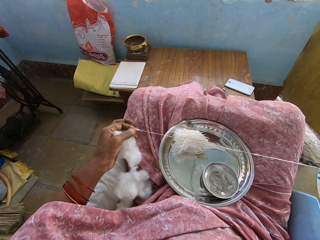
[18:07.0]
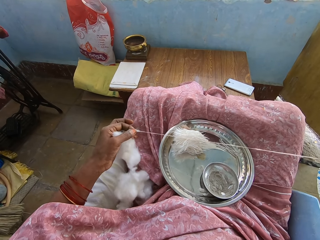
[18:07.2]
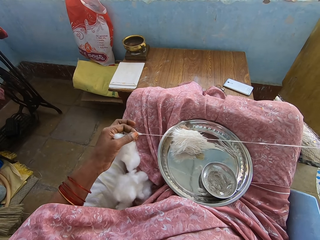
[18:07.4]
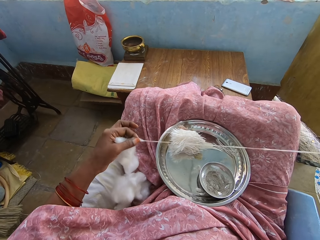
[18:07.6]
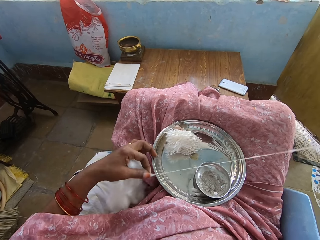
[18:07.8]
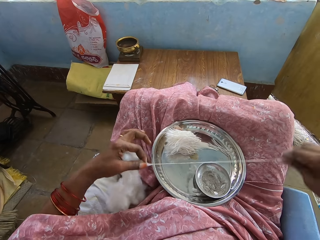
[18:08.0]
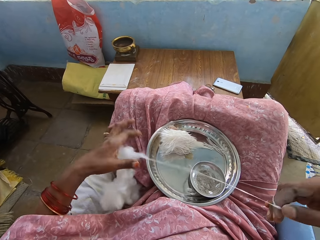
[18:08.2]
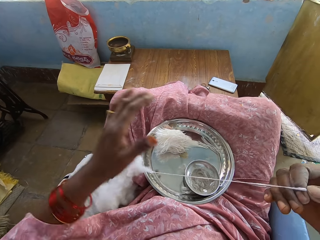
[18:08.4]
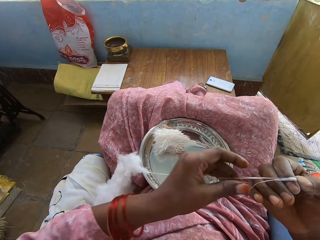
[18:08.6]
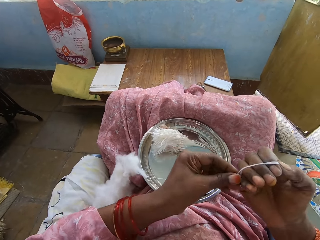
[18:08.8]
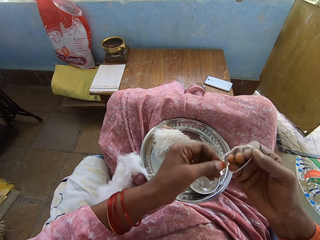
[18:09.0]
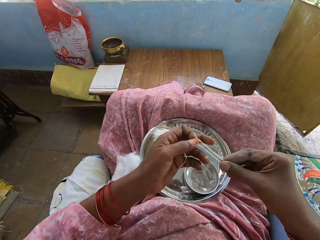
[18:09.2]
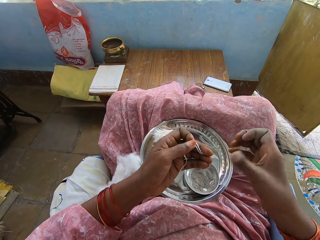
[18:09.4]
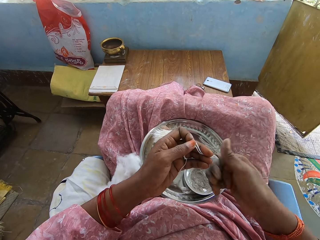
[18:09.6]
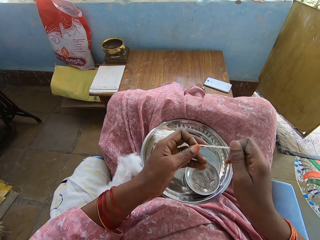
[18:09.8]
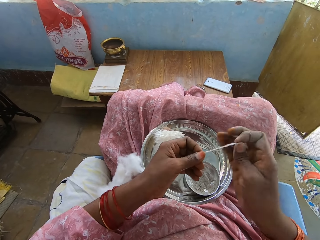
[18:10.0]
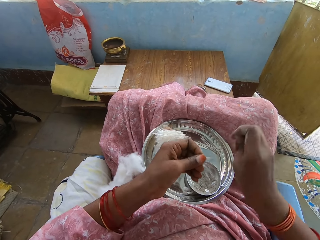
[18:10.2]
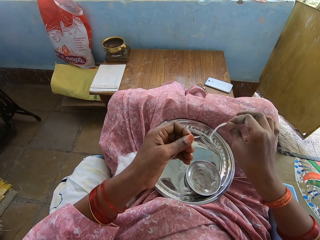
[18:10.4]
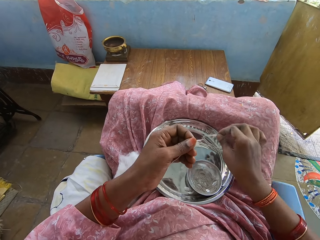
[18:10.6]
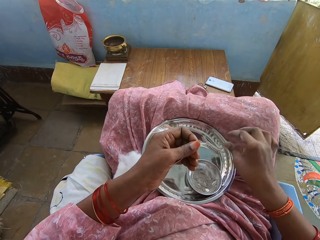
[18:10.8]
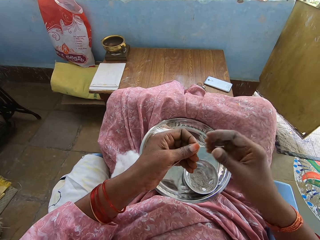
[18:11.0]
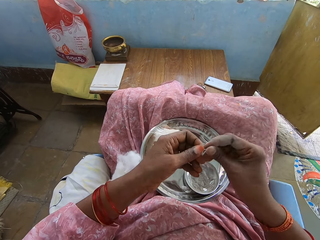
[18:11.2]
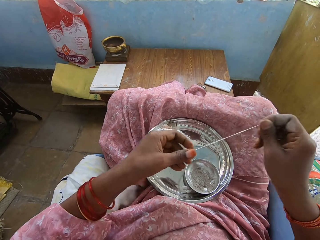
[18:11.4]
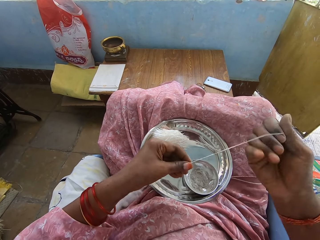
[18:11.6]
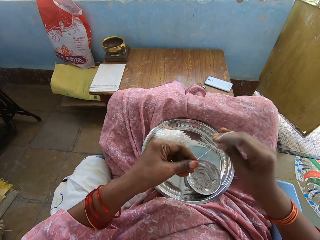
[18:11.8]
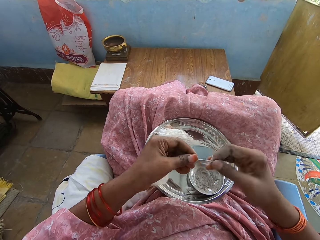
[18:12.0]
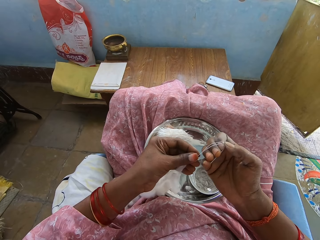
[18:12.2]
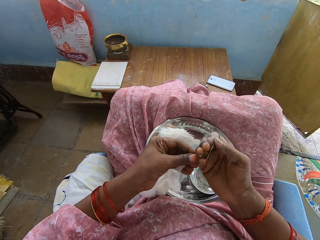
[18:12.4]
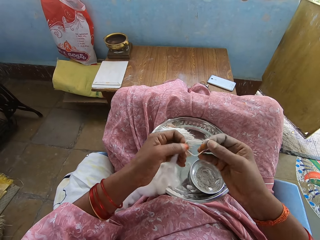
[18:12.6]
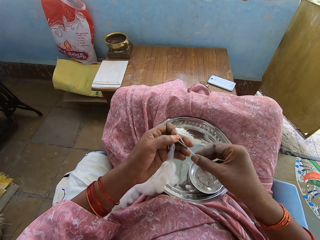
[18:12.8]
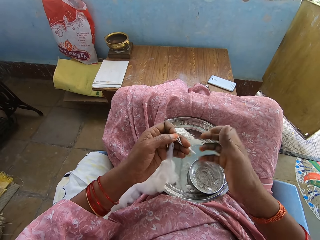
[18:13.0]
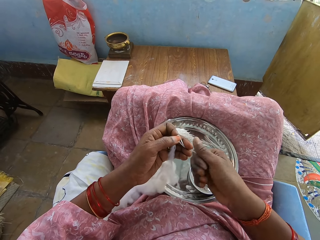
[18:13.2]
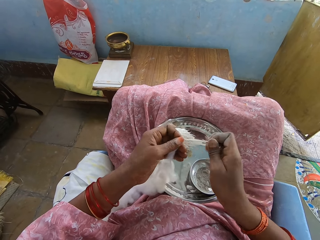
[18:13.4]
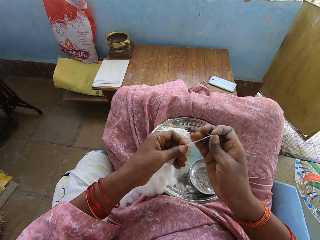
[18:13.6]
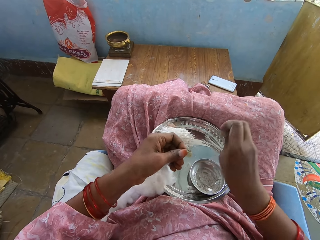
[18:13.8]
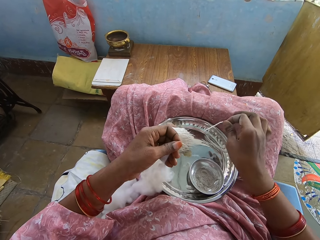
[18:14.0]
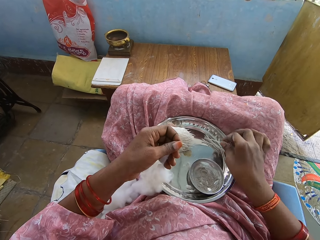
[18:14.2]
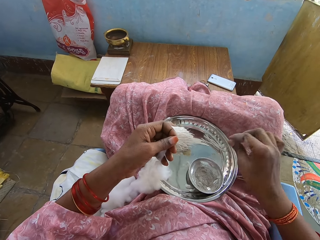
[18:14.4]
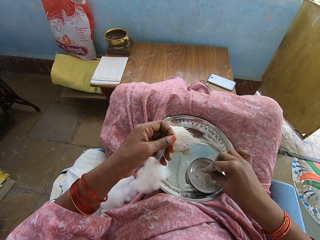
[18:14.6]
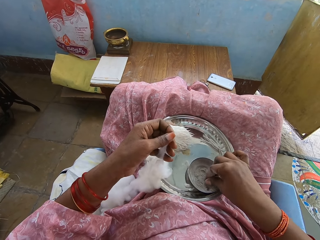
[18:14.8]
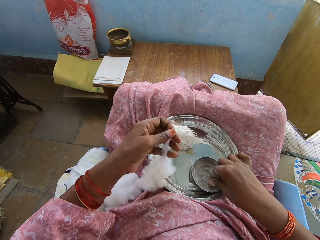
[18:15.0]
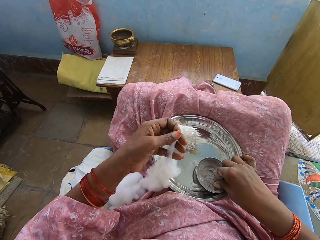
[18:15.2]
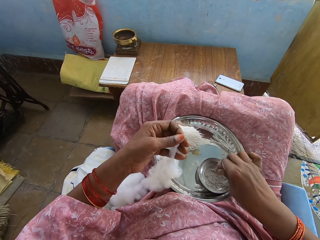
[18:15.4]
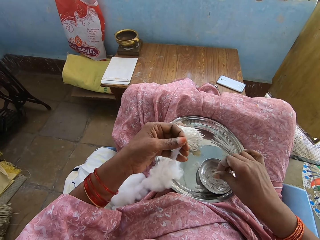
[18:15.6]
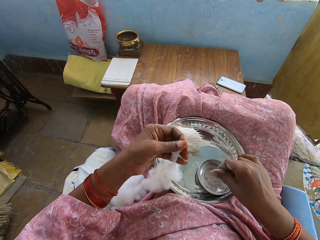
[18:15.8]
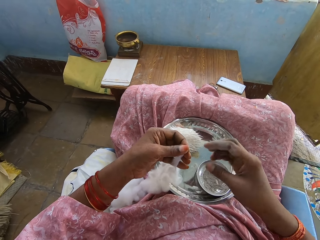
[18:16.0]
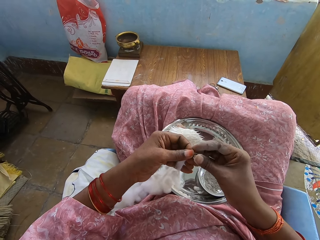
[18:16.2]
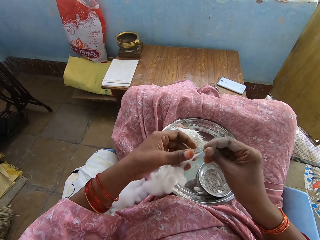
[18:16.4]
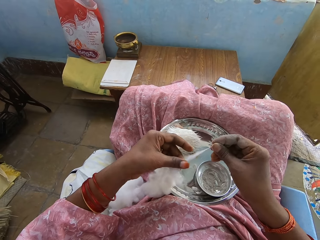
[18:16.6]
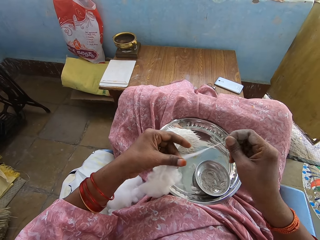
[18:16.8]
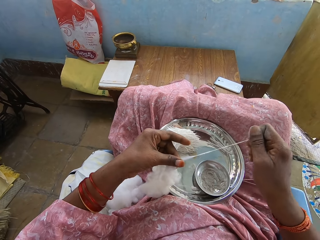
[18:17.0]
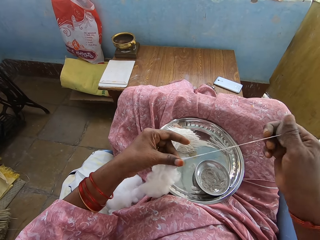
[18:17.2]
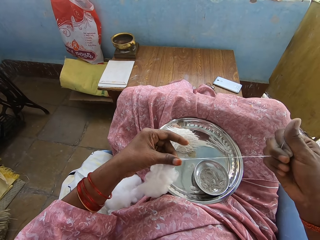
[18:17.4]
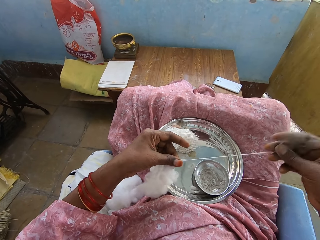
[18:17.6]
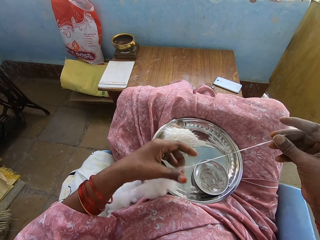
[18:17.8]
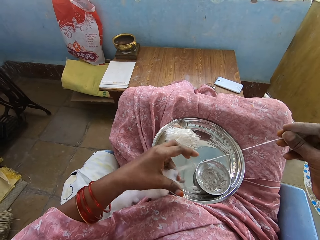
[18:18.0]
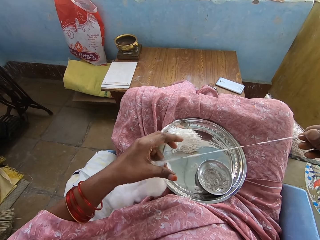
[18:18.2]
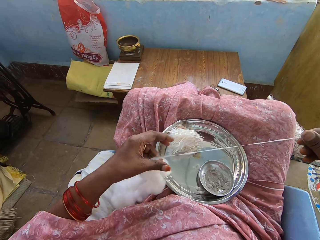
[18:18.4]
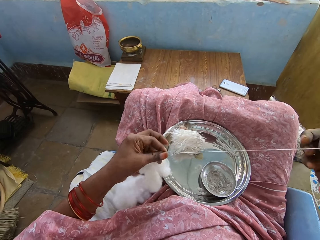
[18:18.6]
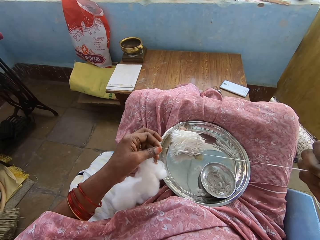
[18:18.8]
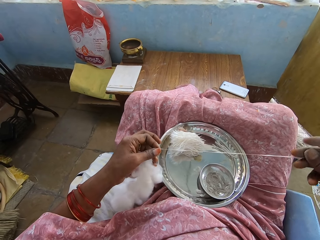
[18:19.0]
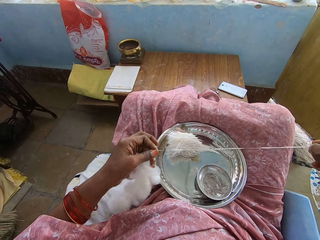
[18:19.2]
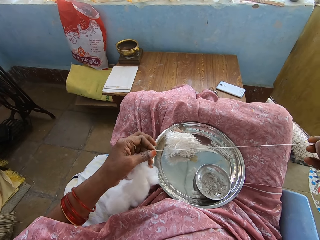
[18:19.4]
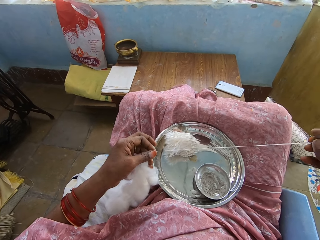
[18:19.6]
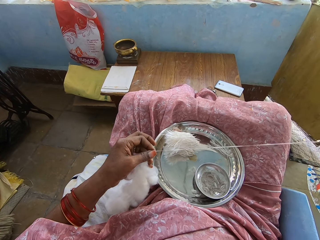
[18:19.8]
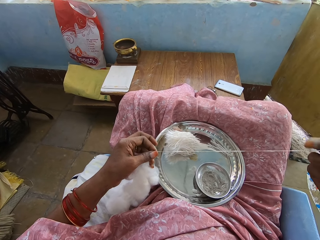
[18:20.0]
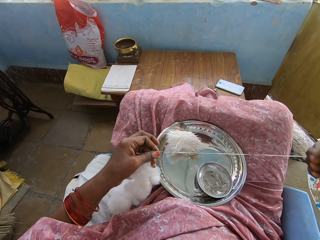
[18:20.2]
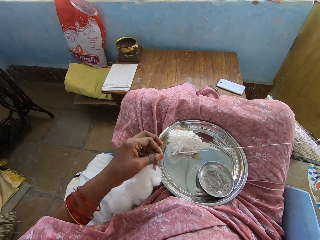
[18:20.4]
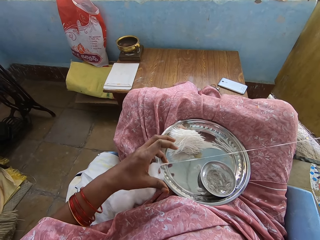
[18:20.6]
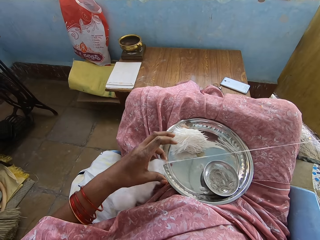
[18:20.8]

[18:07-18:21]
The camera wearer moves the left hand. She folds the cotton with the right hand, cuts the cotton with the right hand, drops the cotton with the right hand and pulls the cotton with the right hand. She folds the cotton with the right hand, cuts the cotton with the right hand and drops the cotton with the right hand. She touches the powder with the right hand. She rubs her finger in the powder. She pulls the cotton strand from the cotton.

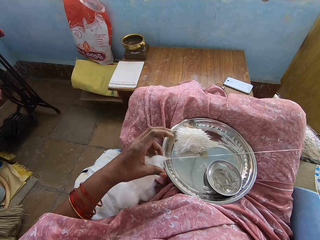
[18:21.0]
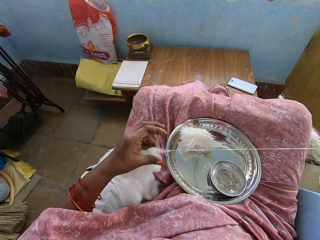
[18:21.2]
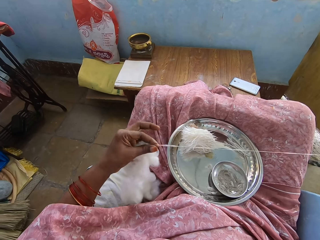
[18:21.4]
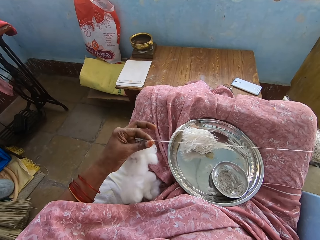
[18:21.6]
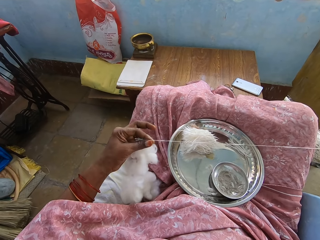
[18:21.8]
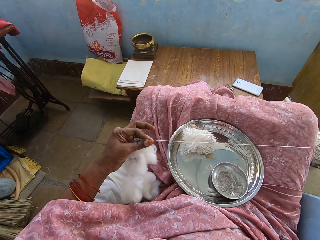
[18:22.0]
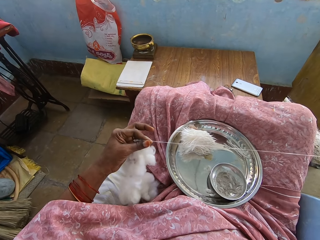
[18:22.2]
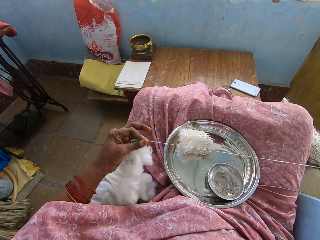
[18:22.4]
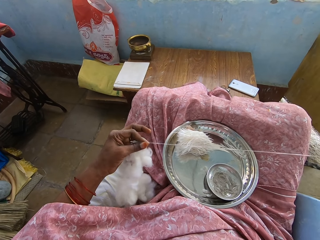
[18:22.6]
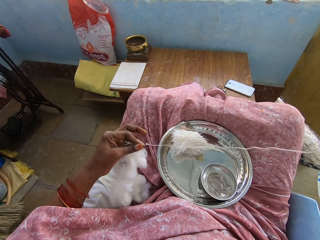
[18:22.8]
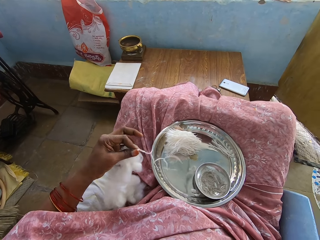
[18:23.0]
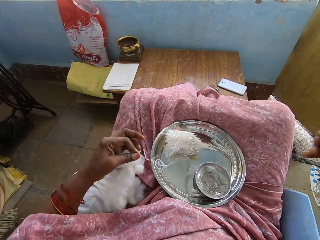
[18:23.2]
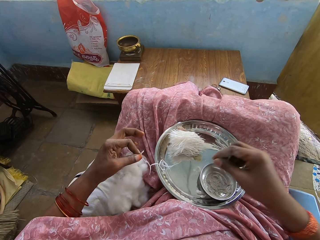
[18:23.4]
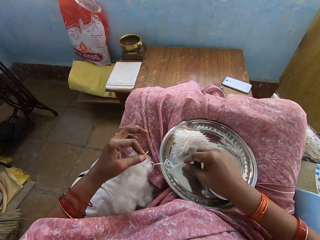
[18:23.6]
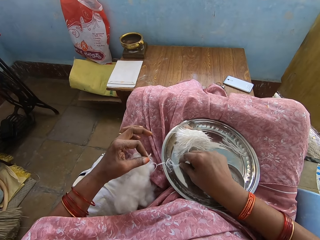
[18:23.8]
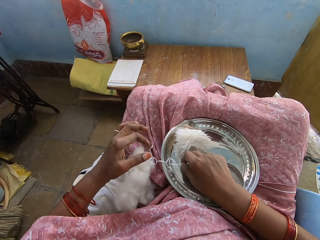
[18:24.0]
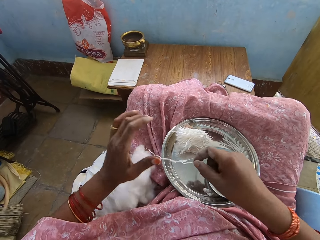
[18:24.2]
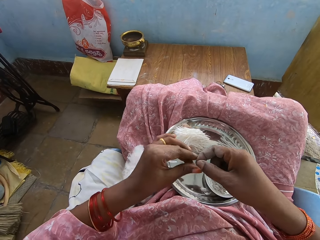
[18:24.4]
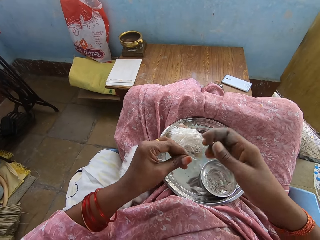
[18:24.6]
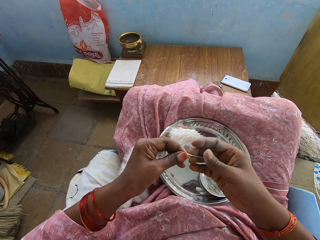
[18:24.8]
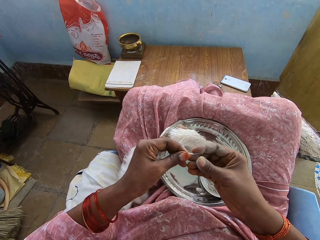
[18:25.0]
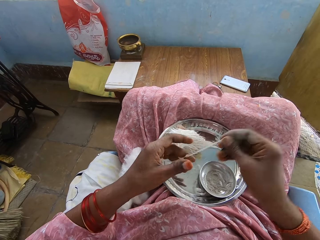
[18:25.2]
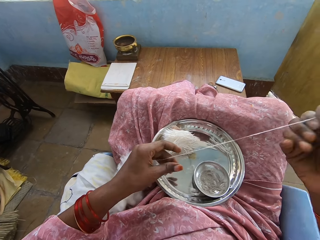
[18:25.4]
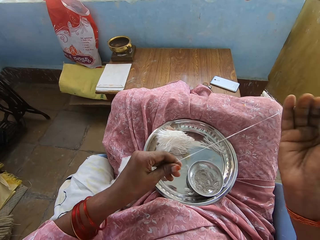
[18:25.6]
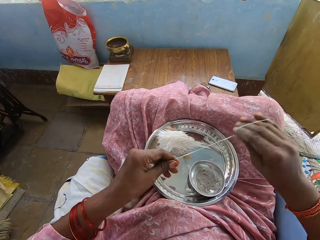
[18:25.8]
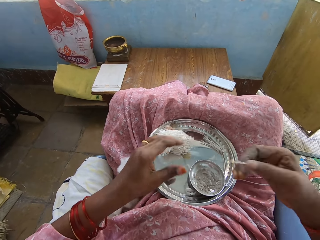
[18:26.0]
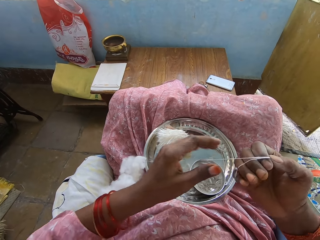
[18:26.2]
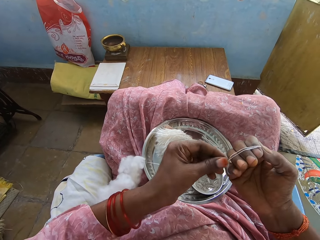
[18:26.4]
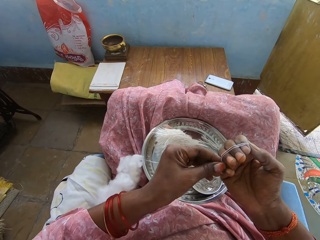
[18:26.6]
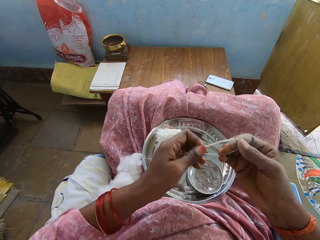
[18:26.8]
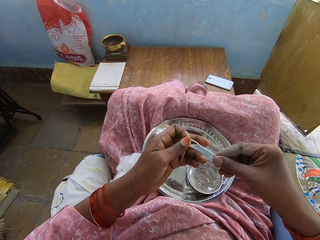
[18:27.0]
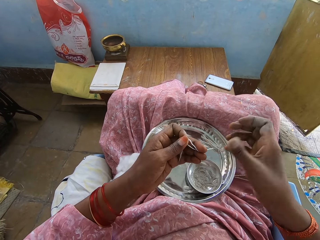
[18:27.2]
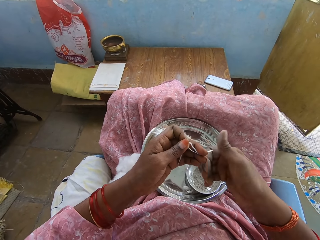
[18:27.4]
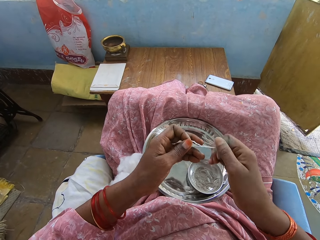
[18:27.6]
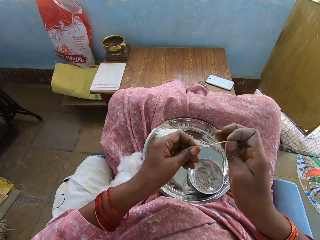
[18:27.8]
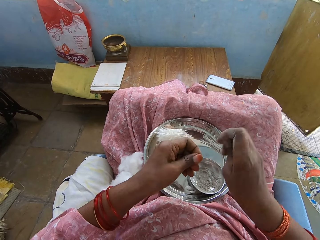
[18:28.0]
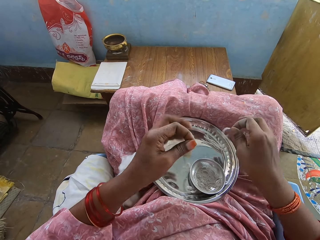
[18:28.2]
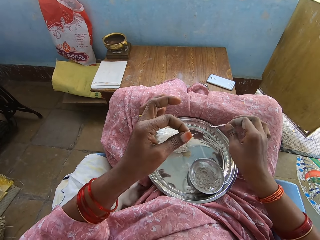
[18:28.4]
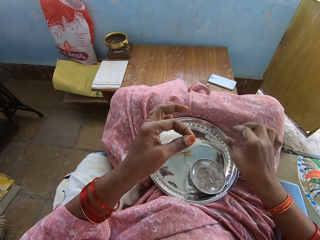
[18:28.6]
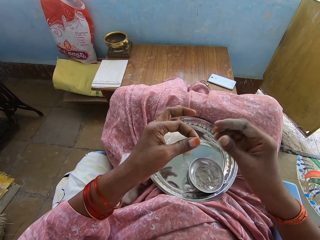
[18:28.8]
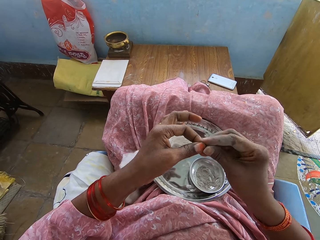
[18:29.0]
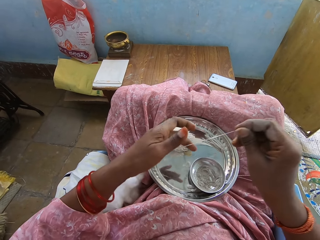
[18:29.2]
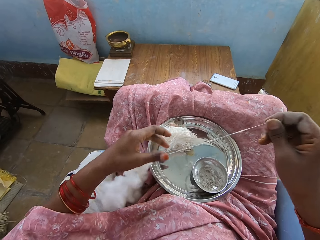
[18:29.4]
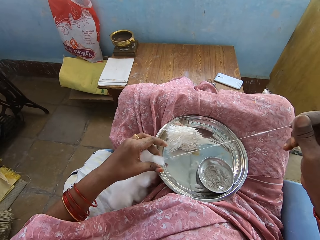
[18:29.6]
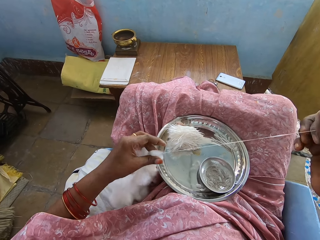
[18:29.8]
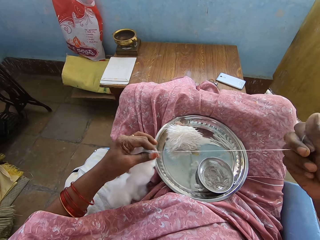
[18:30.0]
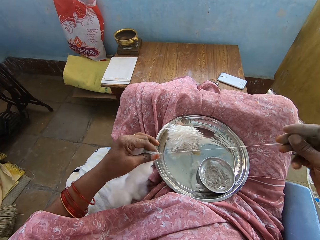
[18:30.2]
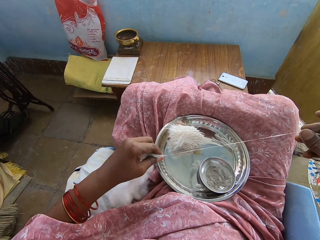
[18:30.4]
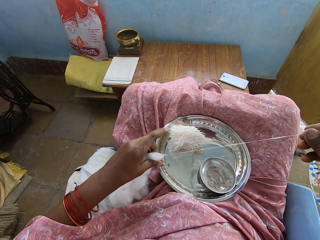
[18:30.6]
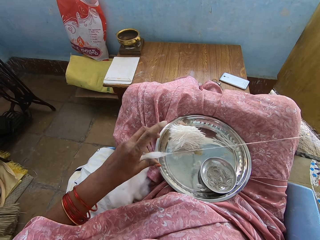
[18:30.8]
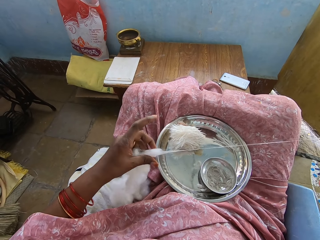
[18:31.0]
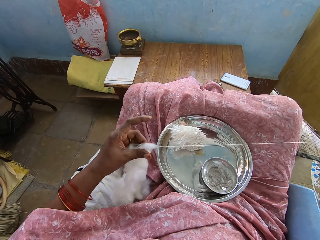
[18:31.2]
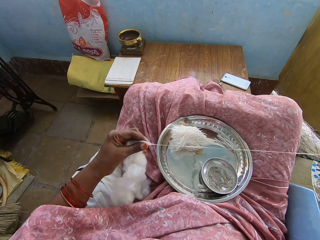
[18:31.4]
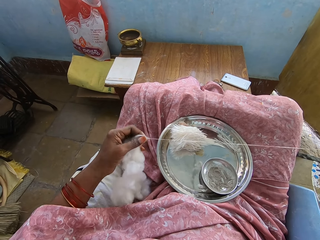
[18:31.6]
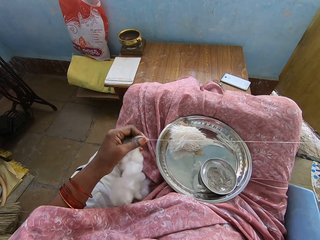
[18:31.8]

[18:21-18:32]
The camera wearer picks the cotton strand from the tray. She rolls the cotton strand on her fingers. She twists the cotton strand. She cuts the cotton strand from the other cotton strand. She places the cotton strand on the tray. She pulls the cotton strand from the cotton.
